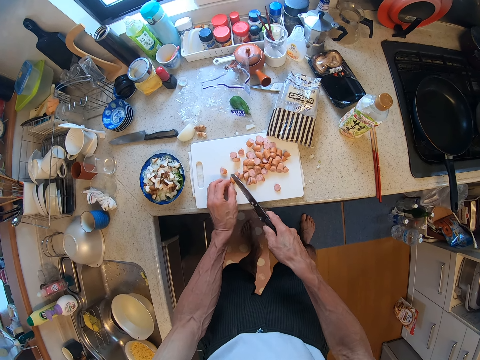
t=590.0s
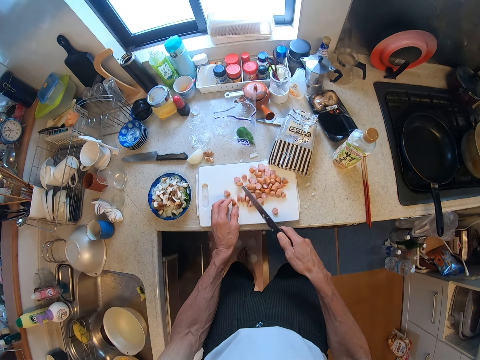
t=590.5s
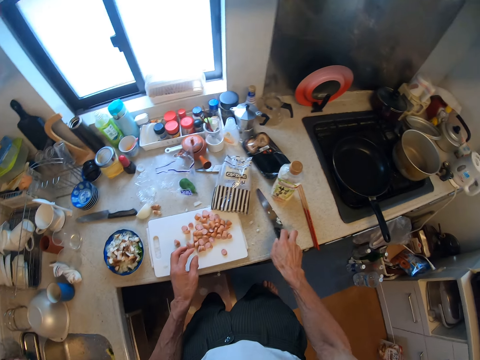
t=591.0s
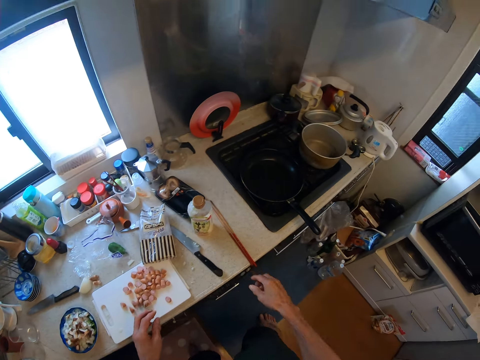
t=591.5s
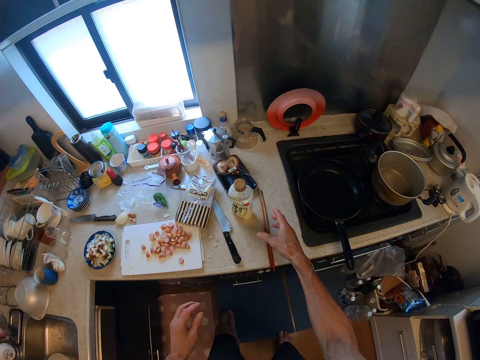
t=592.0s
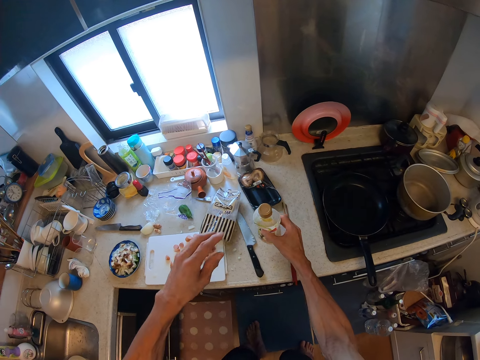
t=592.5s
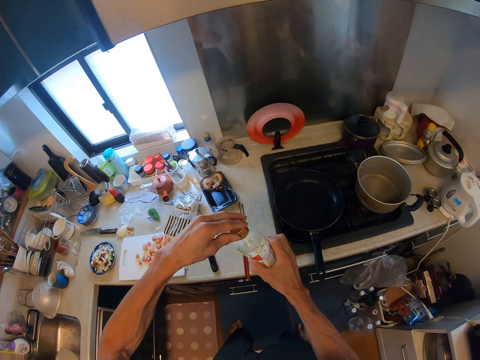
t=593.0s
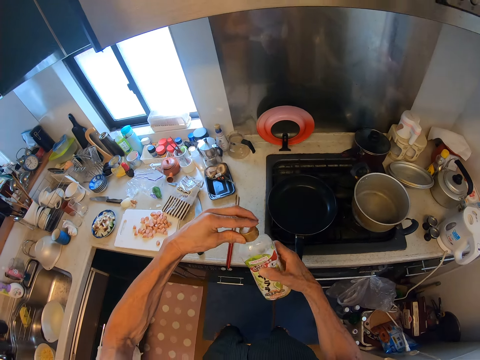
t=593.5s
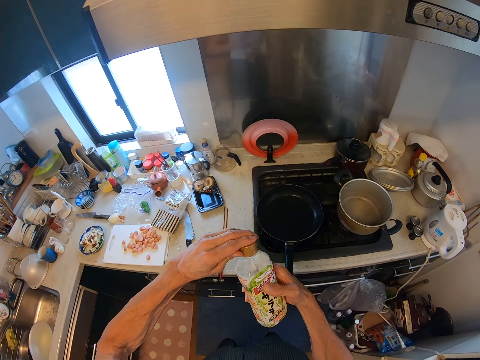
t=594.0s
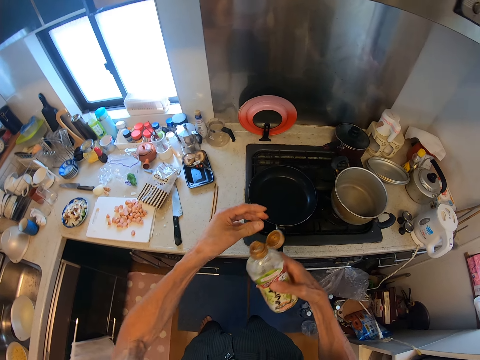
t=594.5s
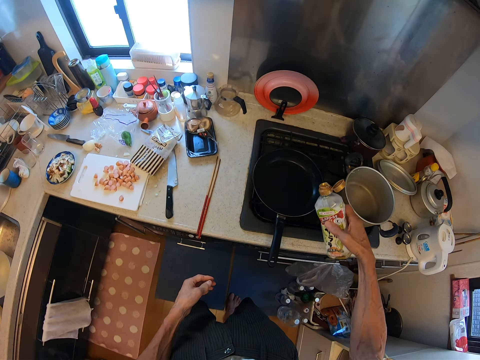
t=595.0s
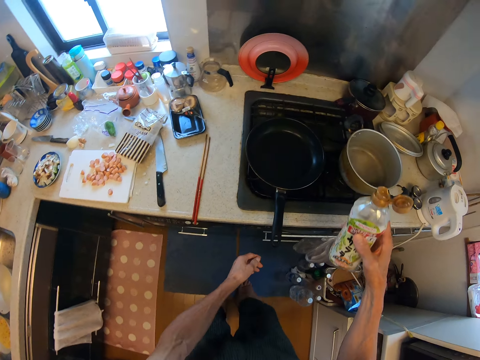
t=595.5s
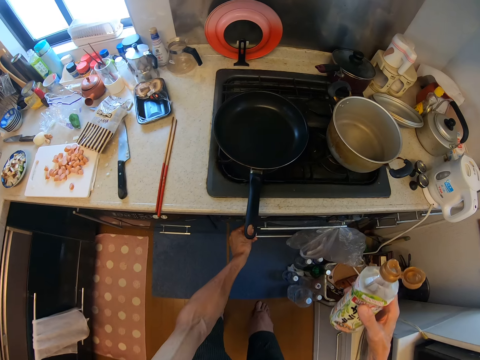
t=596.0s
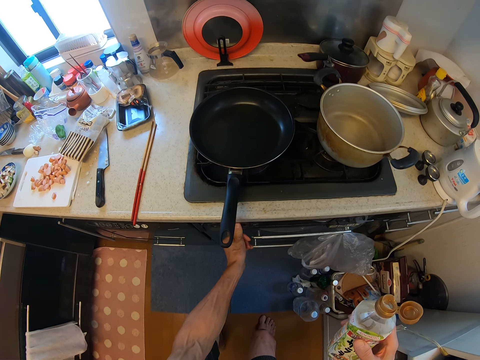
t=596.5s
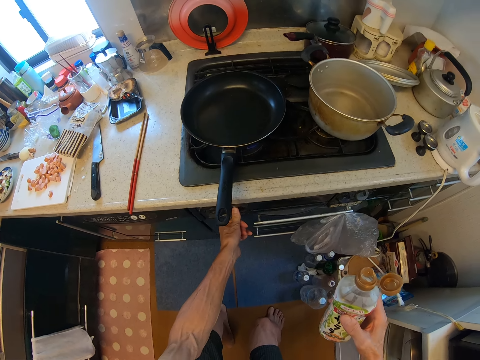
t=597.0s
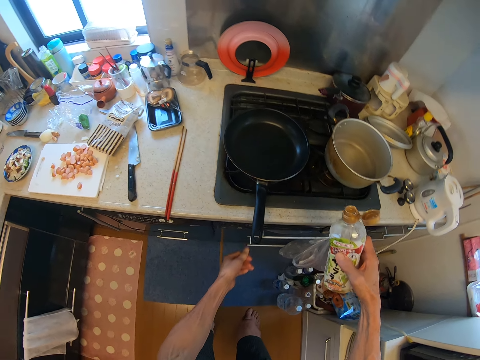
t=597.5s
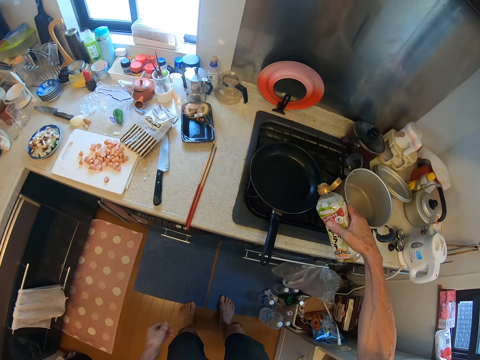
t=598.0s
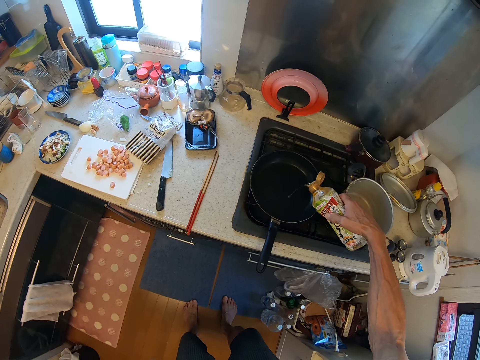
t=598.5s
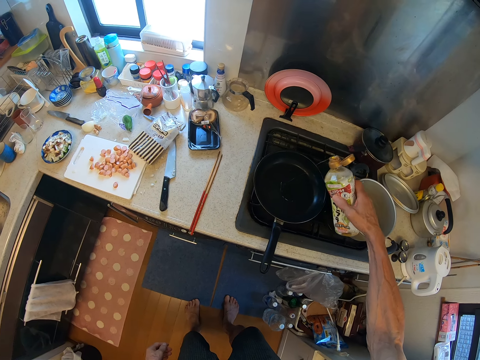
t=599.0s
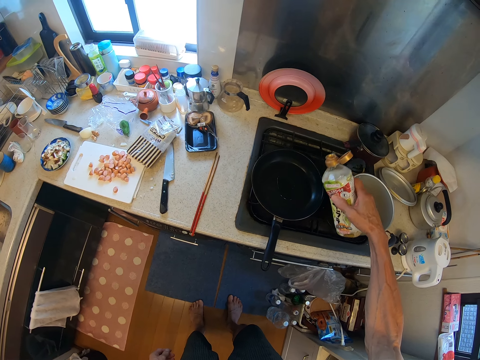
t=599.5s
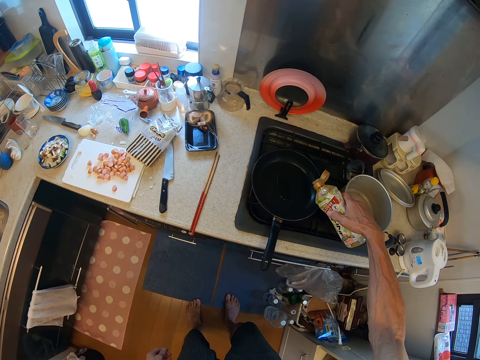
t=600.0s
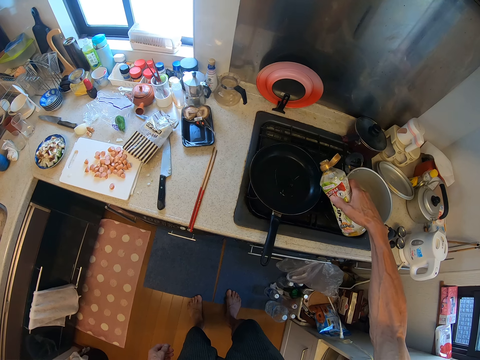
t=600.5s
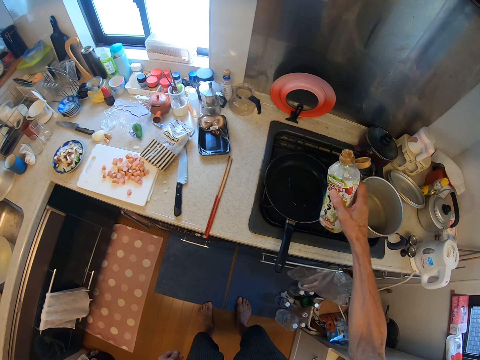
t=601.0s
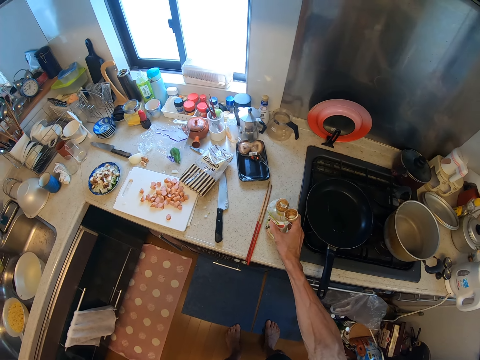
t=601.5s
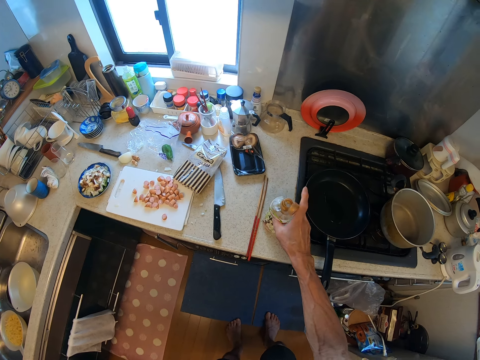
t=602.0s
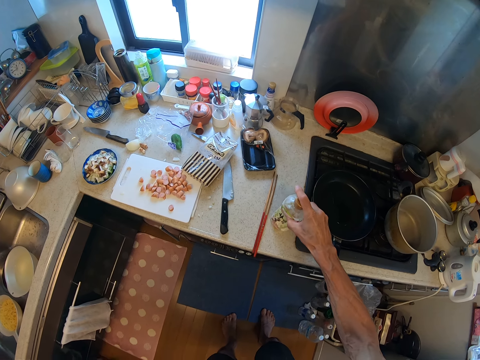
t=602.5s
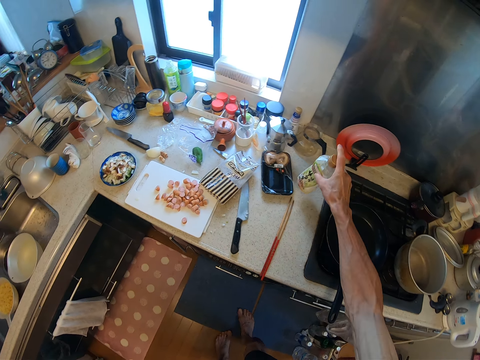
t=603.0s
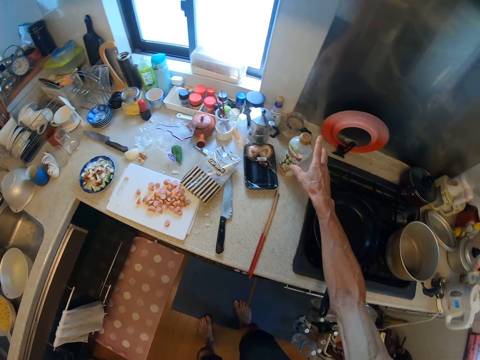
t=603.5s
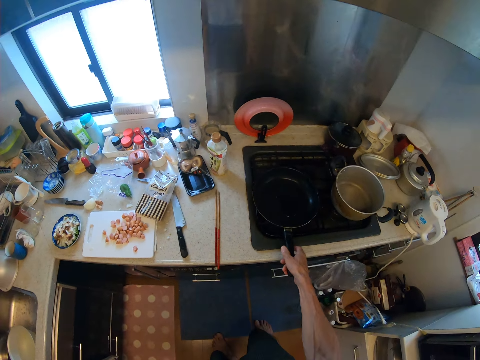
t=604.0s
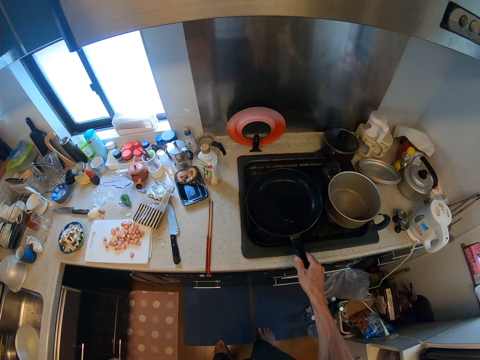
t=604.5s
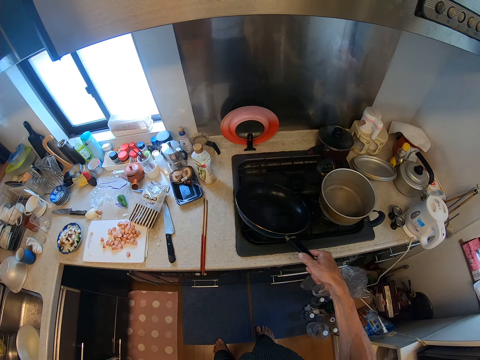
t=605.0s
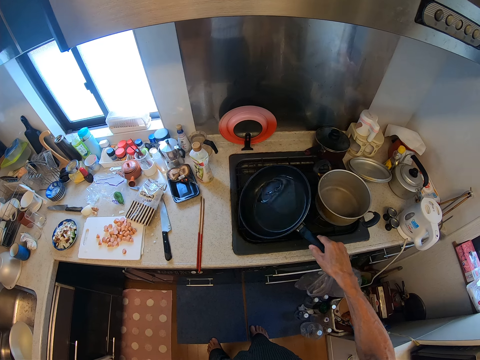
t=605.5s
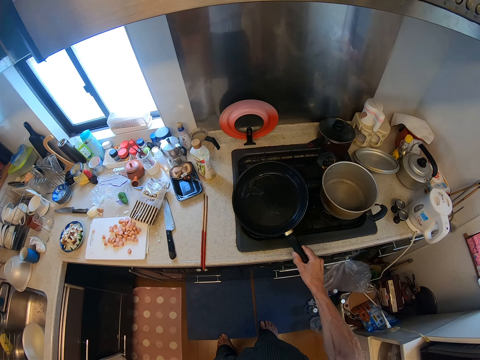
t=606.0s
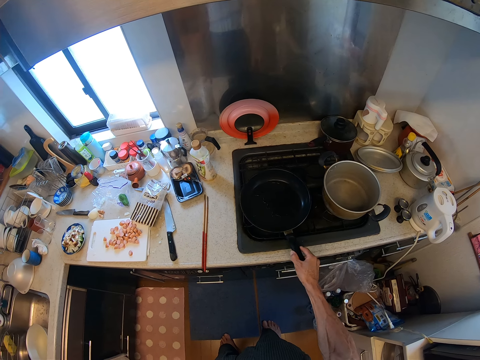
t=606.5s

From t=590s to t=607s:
The camera wearer drops the knife on the cabinet top. They pick up the oil container or bottle from the cabinet top. They open the oil container. They turn on the cooker with a power button. They adjust the control of the cooker. They smear oil in the pan. They add oil to the frying pan on the cooker. They drop the oil container on the cabinet top. They close the oil container with a lid. They pick the oil bottle and put the bottle on the counter. They spread the oil on the pan. They shake the oil in the frying pan.

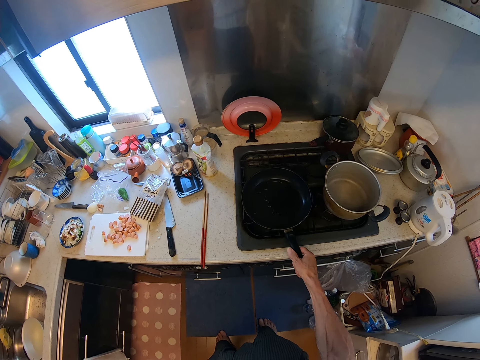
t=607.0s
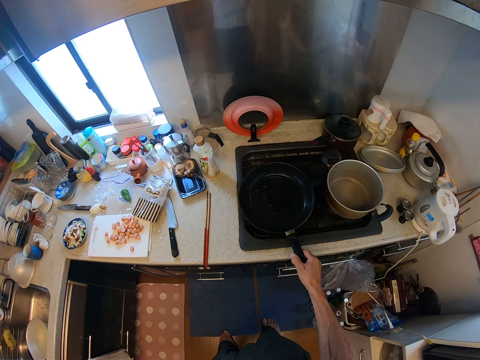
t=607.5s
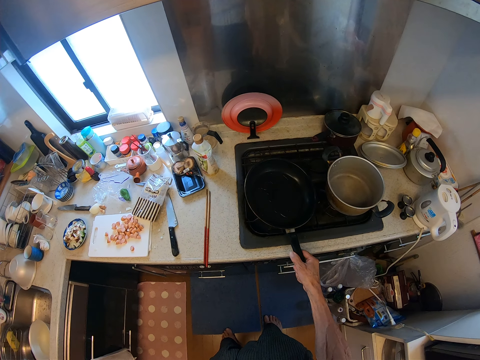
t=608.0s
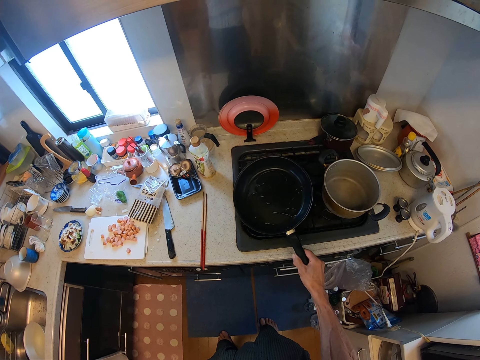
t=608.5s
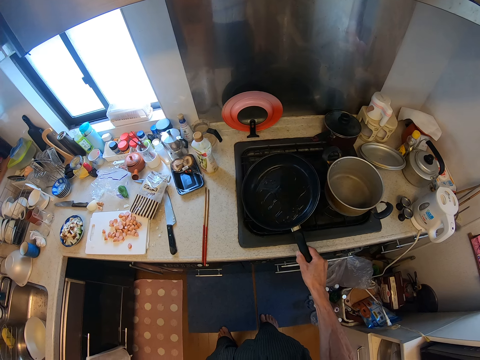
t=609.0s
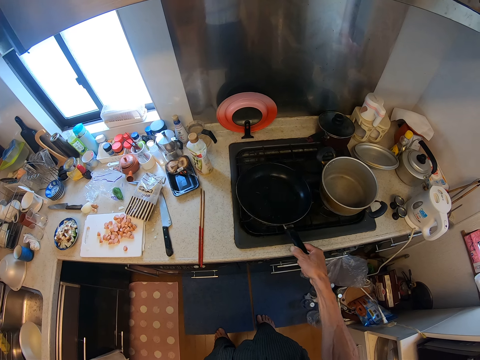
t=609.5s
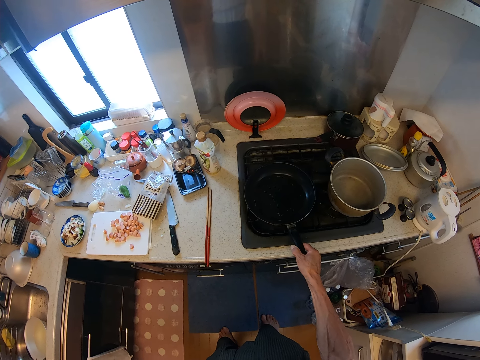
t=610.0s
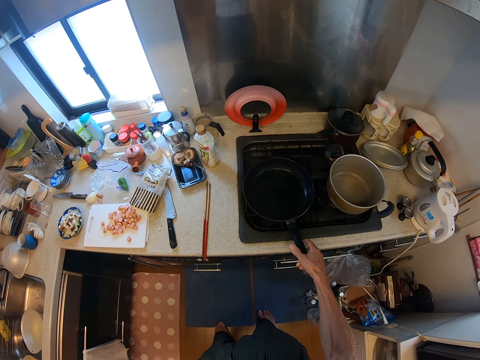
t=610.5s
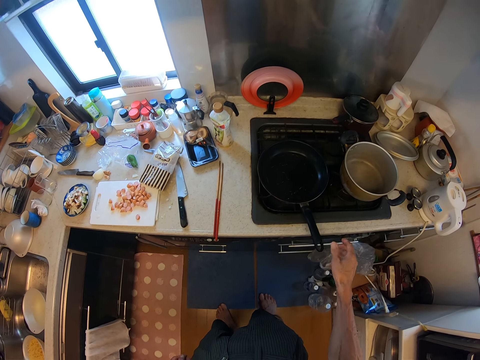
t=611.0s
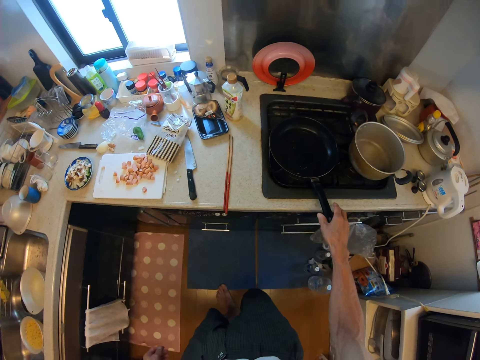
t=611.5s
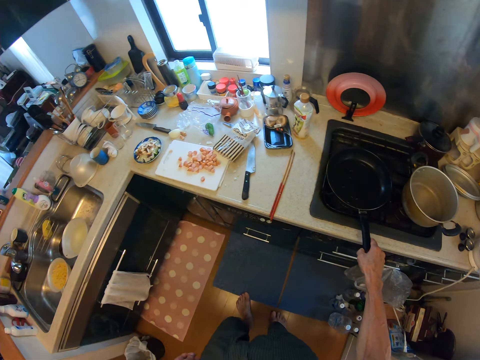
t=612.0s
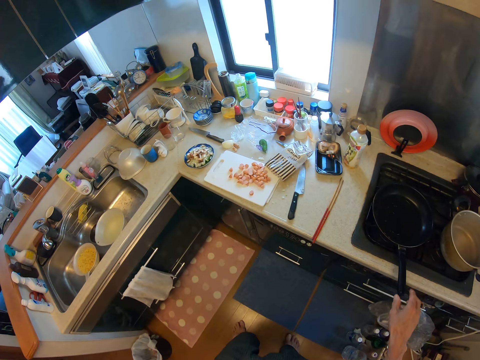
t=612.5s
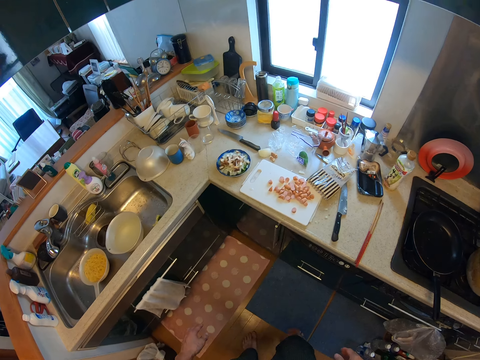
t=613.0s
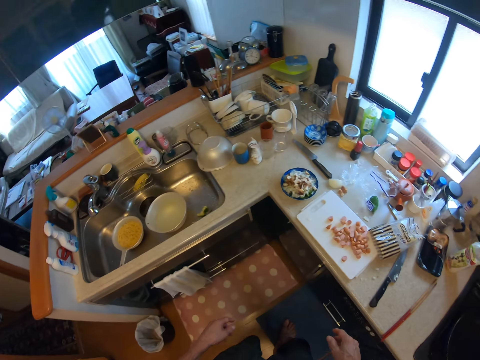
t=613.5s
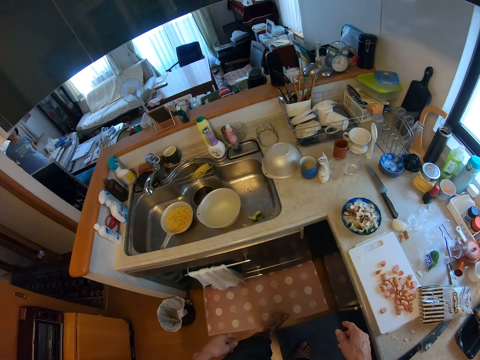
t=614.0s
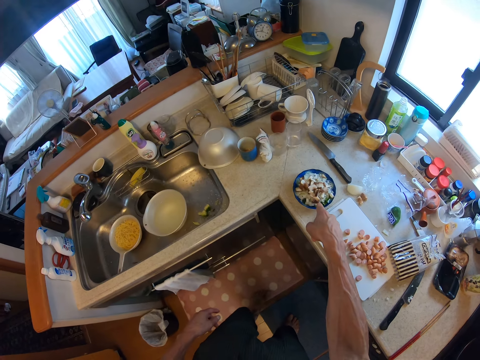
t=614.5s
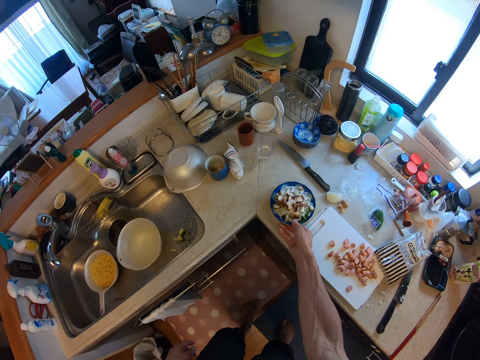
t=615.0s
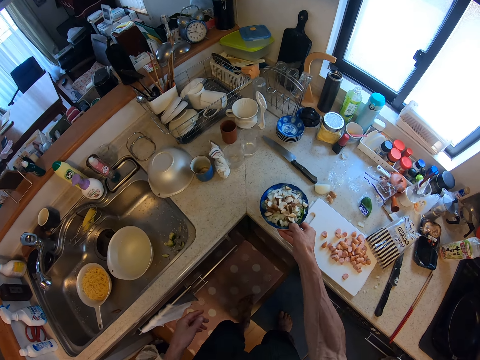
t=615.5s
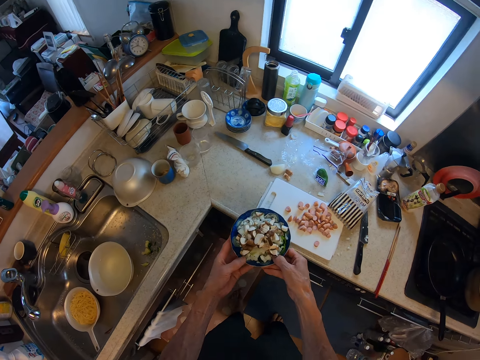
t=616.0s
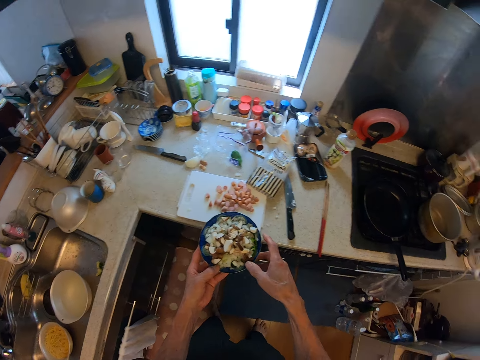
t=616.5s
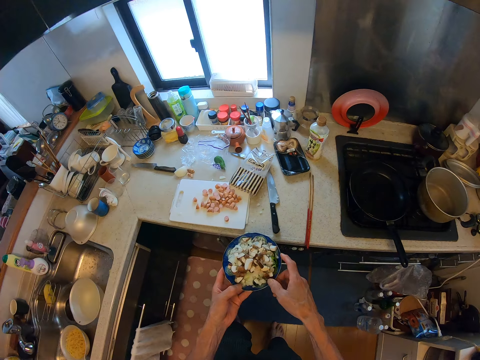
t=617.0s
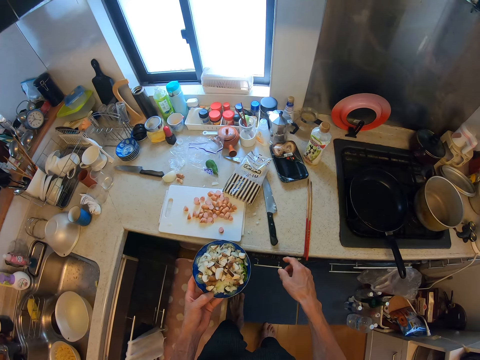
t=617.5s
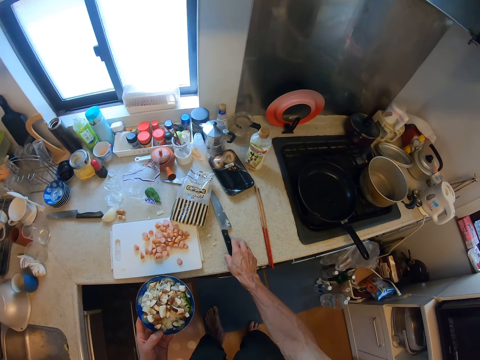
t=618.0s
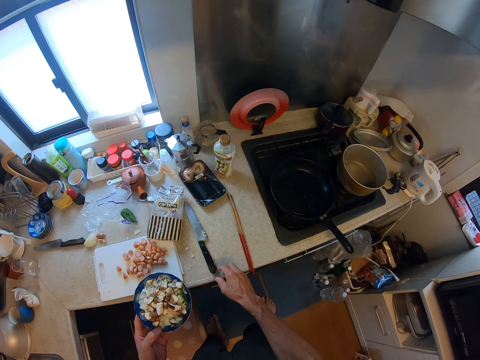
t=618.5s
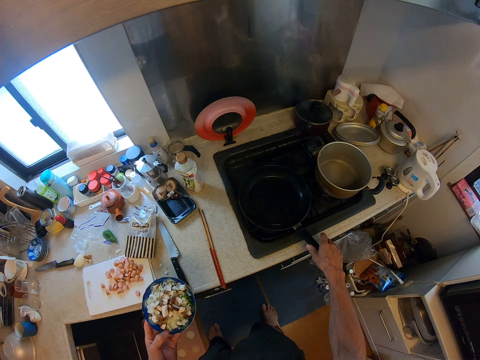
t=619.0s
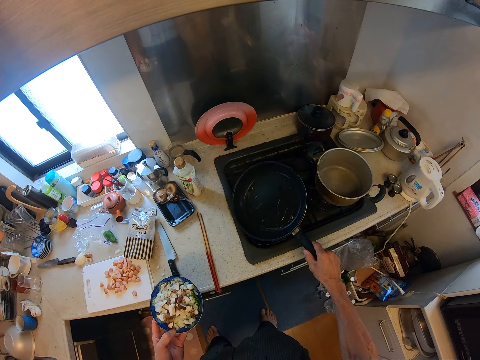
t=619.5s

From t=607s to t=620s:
The camera wearer puts the pan on a cooker. He spreads the oil on the pan. He puts the pan on the cooker. He pulls his hand off the pan handle. He holds the pan handle. He pulls his hand off the pan handle. He walks away from the cooker. He carries the chopped vegetable in the plate. He picks the plate. He walks toward the cooker. He holds a knife and pulls his hand off the knife. He holds the pan handle.
